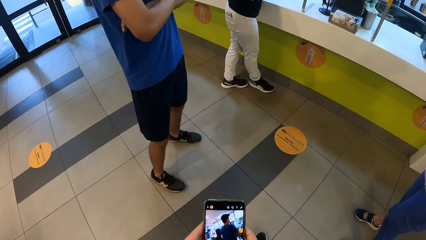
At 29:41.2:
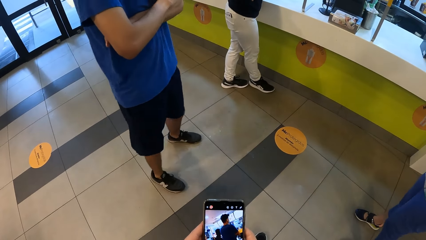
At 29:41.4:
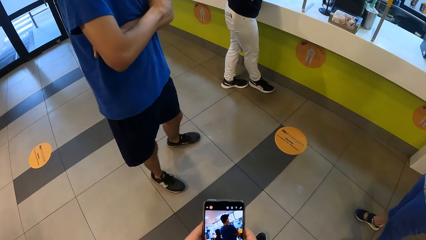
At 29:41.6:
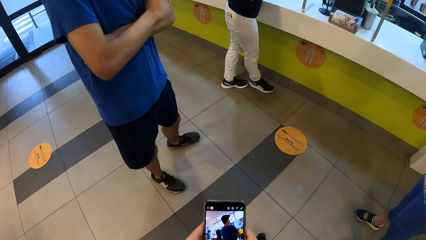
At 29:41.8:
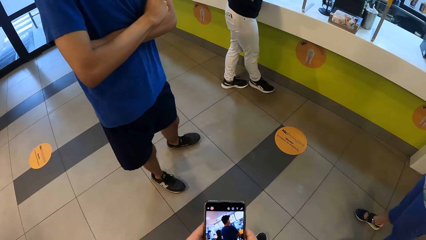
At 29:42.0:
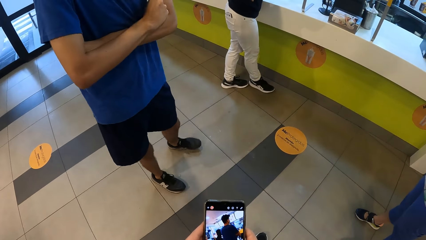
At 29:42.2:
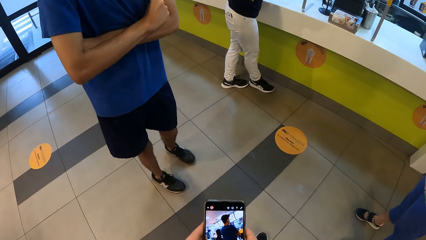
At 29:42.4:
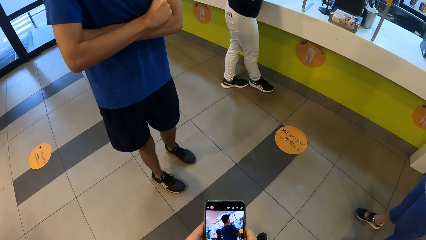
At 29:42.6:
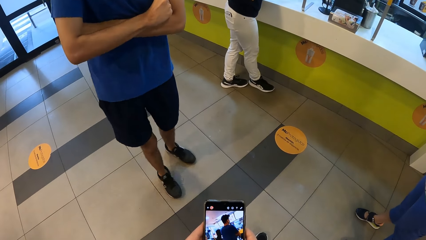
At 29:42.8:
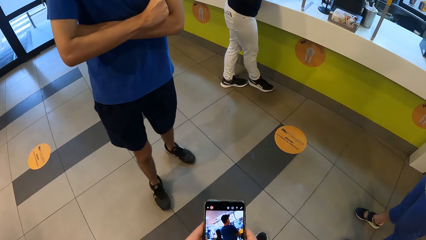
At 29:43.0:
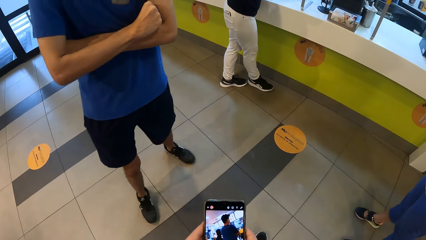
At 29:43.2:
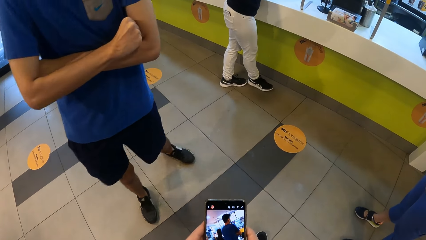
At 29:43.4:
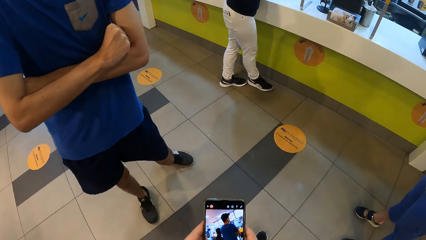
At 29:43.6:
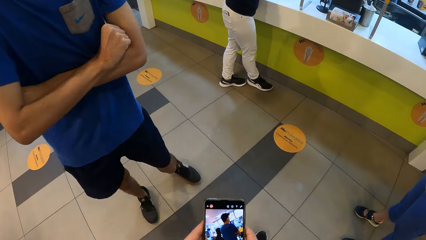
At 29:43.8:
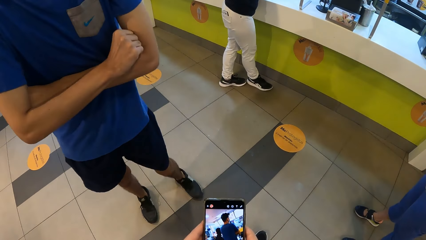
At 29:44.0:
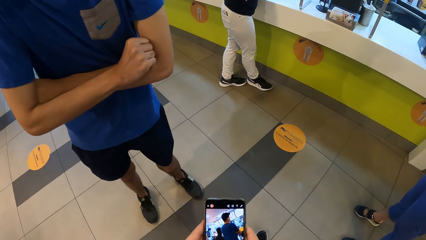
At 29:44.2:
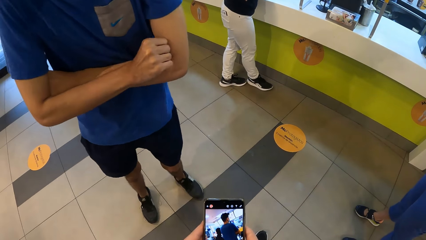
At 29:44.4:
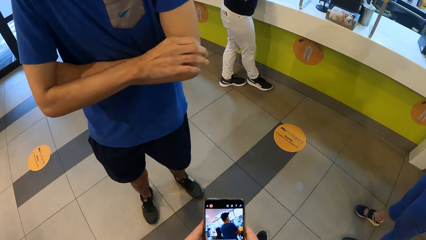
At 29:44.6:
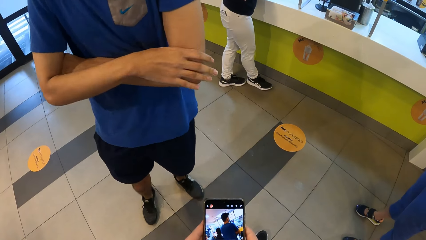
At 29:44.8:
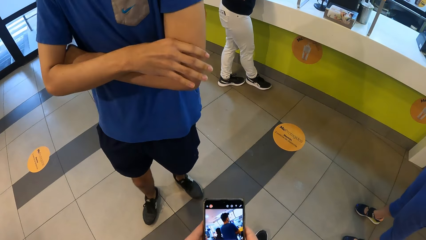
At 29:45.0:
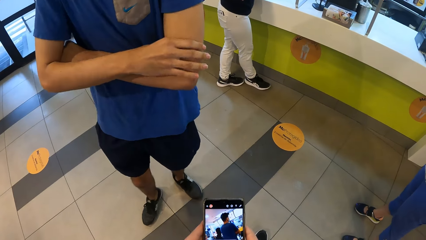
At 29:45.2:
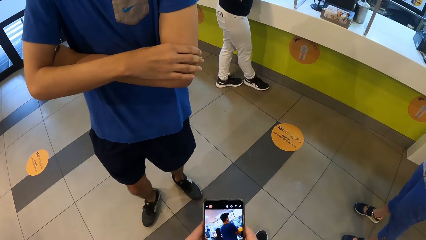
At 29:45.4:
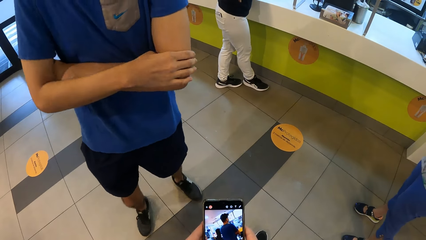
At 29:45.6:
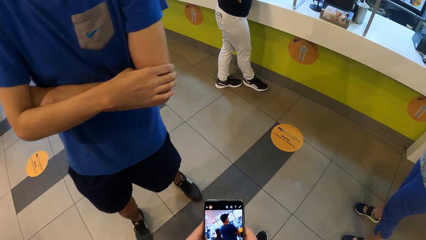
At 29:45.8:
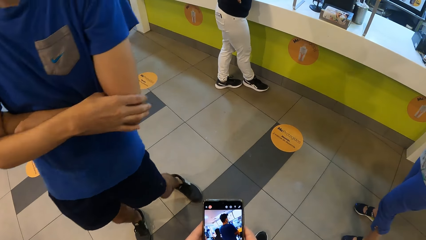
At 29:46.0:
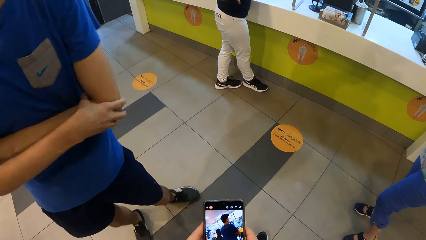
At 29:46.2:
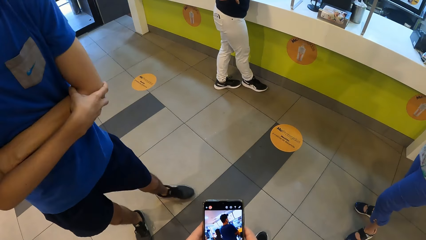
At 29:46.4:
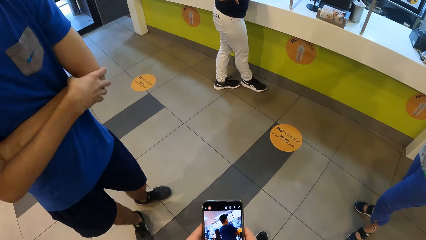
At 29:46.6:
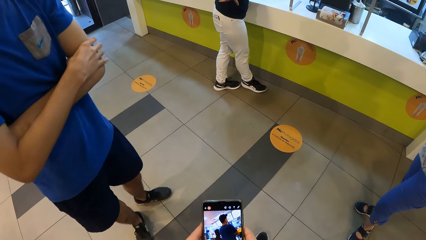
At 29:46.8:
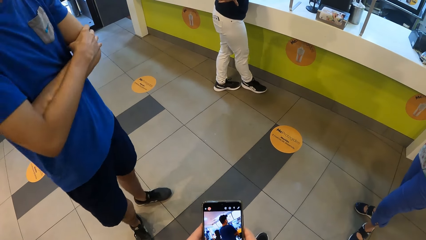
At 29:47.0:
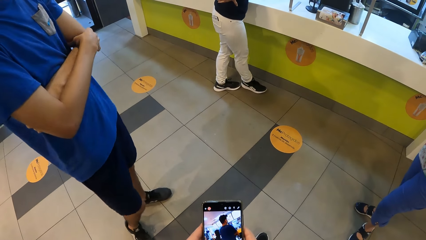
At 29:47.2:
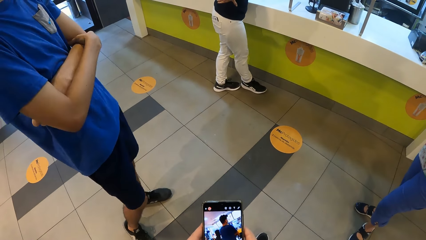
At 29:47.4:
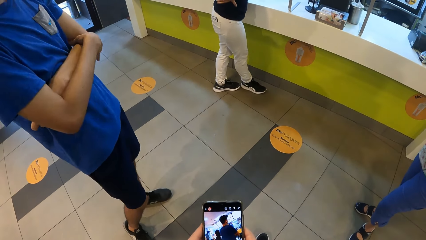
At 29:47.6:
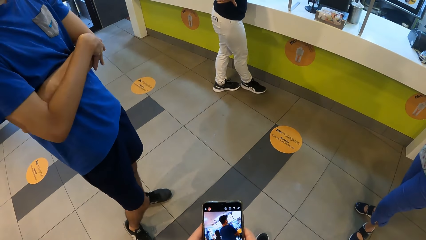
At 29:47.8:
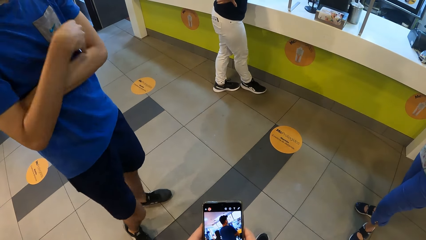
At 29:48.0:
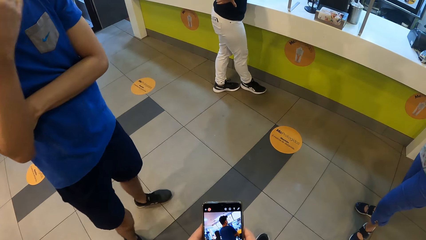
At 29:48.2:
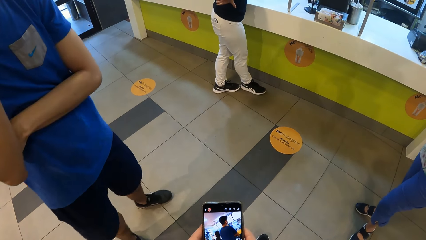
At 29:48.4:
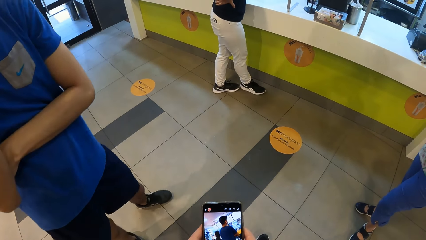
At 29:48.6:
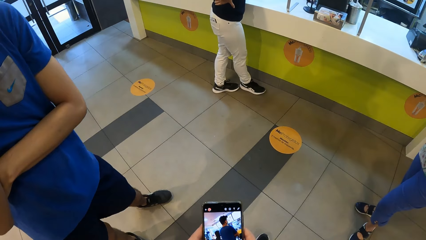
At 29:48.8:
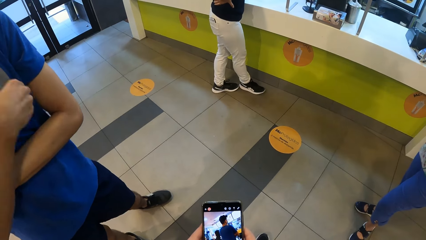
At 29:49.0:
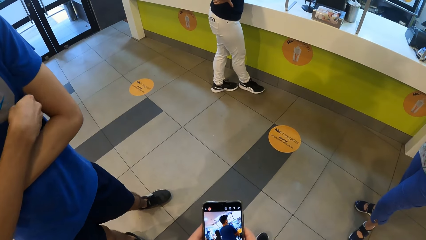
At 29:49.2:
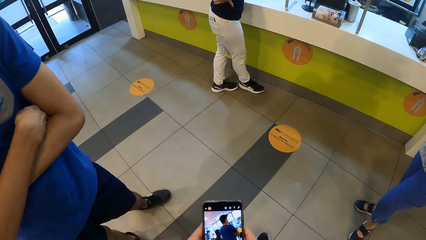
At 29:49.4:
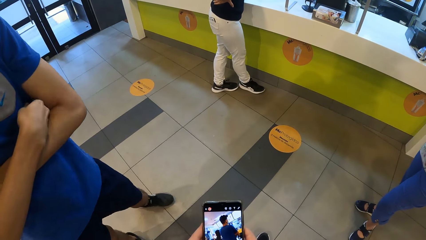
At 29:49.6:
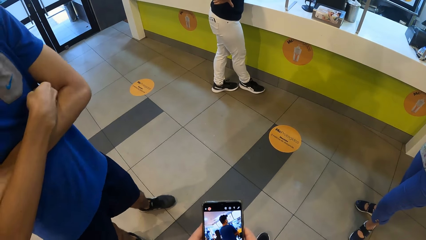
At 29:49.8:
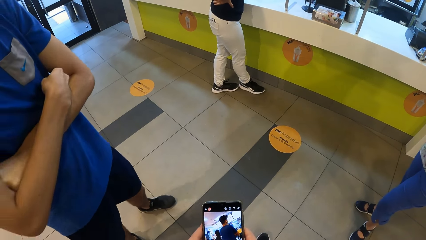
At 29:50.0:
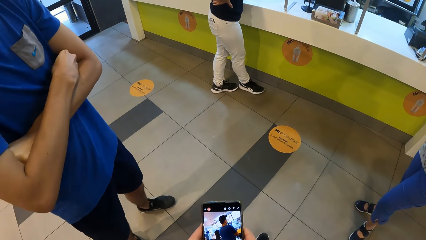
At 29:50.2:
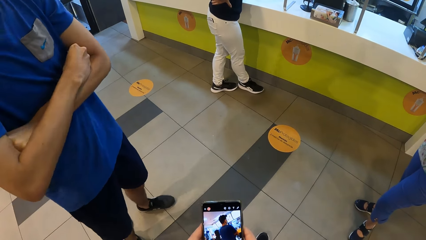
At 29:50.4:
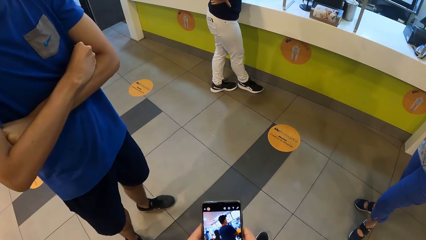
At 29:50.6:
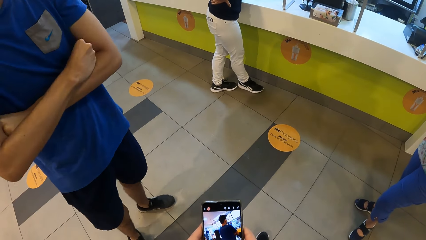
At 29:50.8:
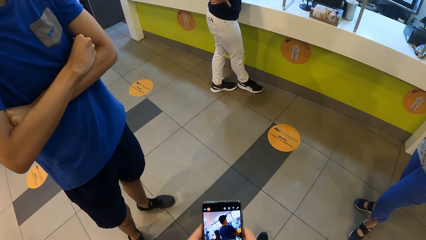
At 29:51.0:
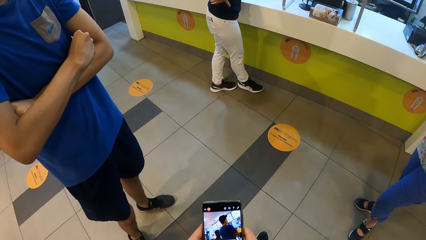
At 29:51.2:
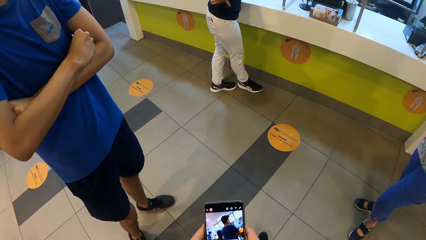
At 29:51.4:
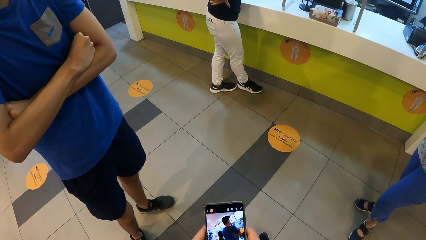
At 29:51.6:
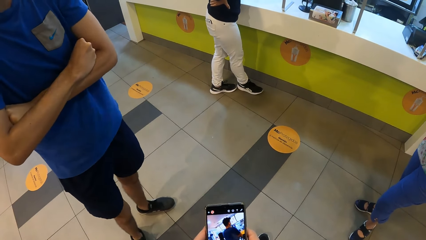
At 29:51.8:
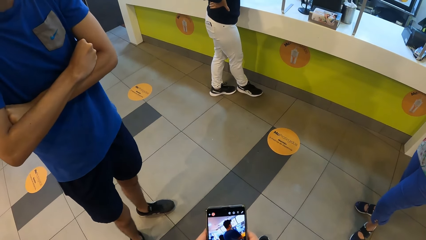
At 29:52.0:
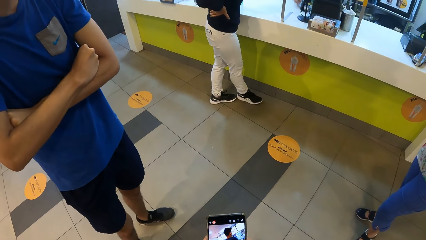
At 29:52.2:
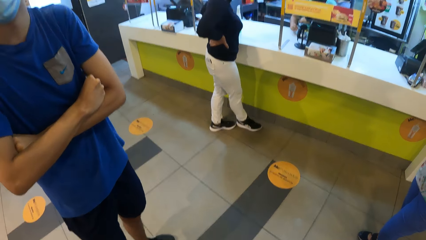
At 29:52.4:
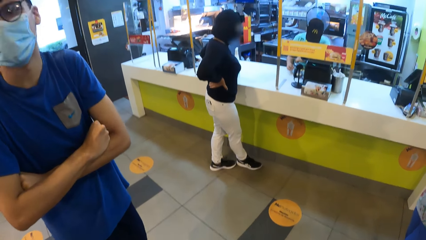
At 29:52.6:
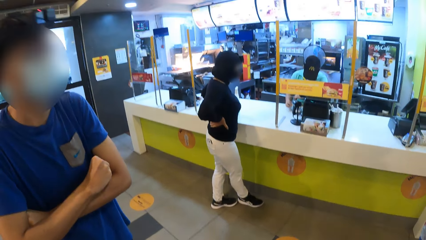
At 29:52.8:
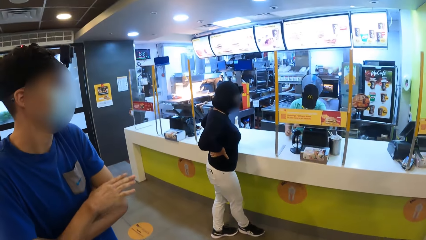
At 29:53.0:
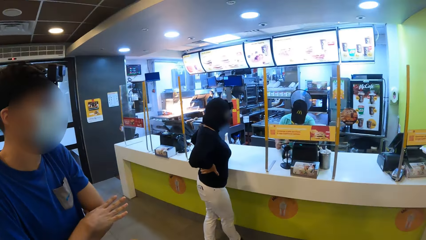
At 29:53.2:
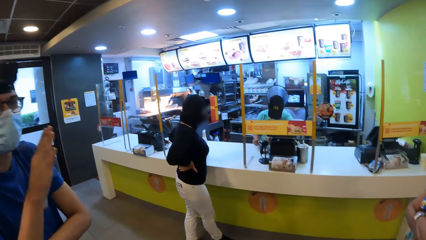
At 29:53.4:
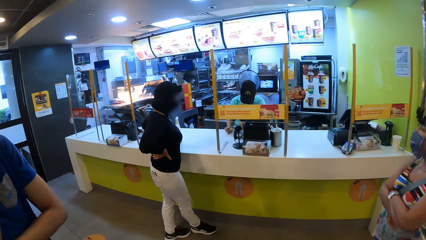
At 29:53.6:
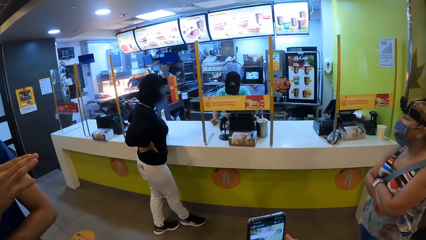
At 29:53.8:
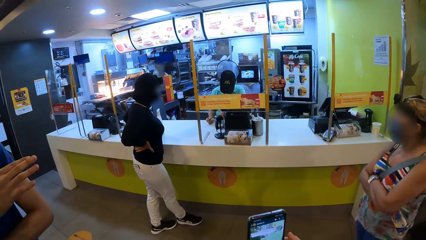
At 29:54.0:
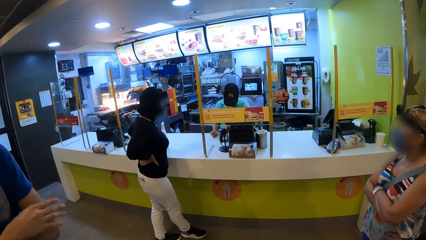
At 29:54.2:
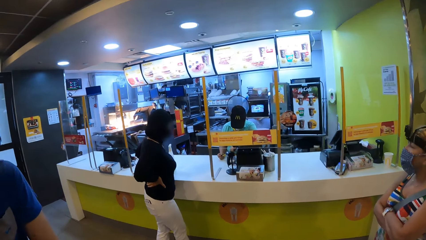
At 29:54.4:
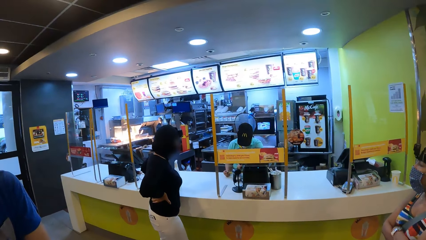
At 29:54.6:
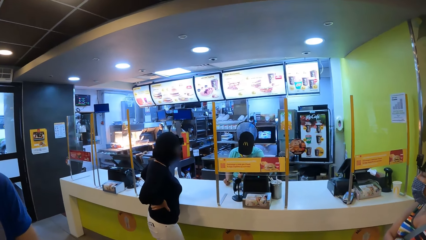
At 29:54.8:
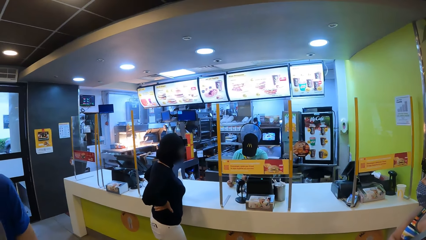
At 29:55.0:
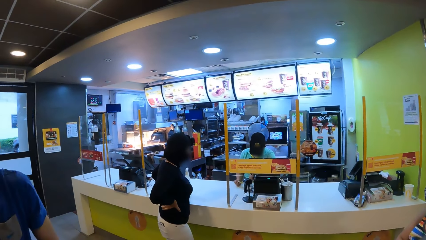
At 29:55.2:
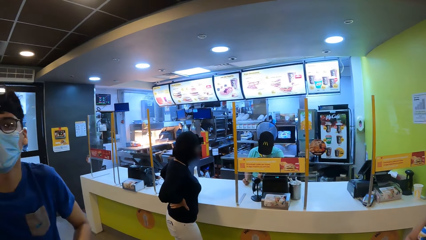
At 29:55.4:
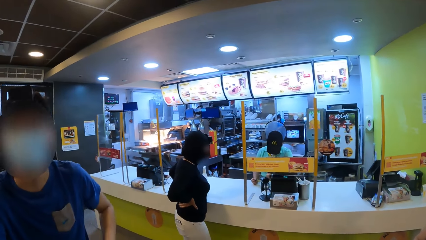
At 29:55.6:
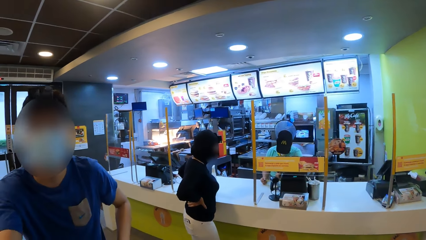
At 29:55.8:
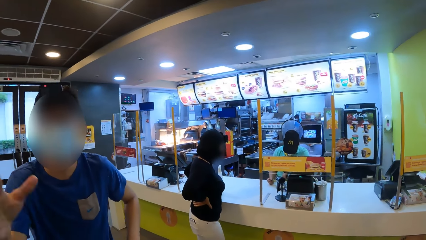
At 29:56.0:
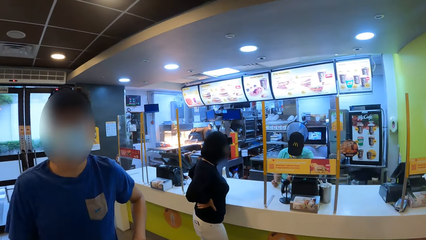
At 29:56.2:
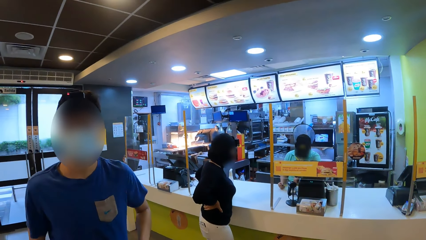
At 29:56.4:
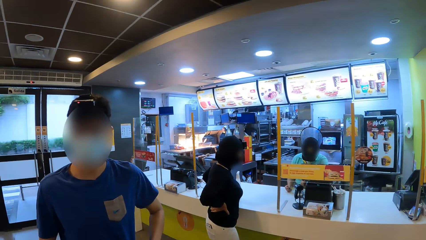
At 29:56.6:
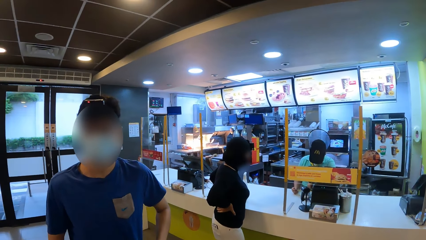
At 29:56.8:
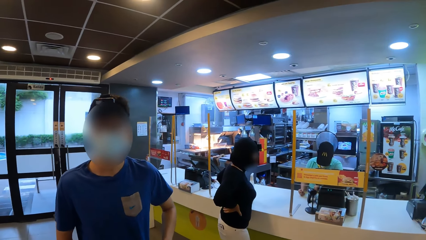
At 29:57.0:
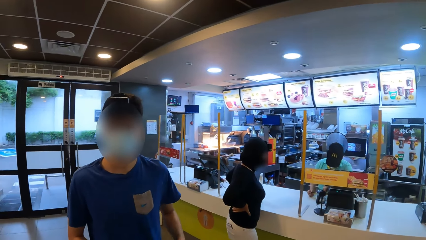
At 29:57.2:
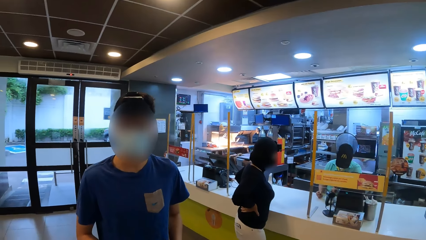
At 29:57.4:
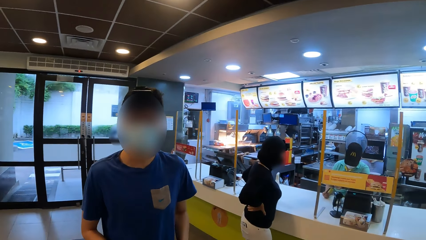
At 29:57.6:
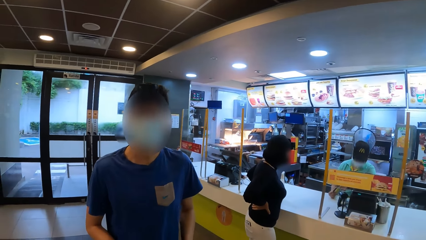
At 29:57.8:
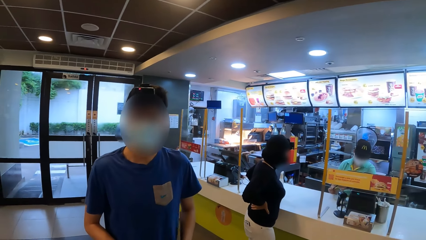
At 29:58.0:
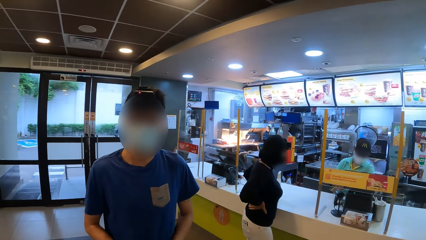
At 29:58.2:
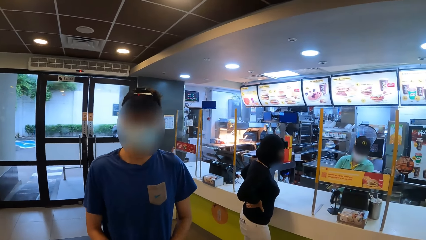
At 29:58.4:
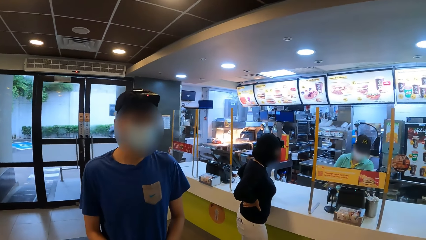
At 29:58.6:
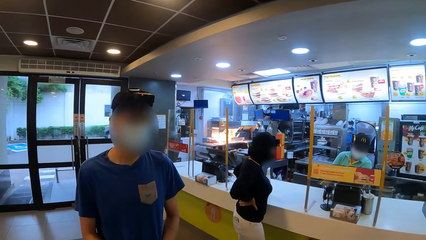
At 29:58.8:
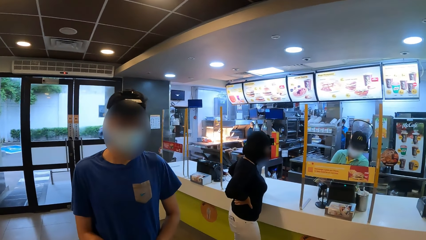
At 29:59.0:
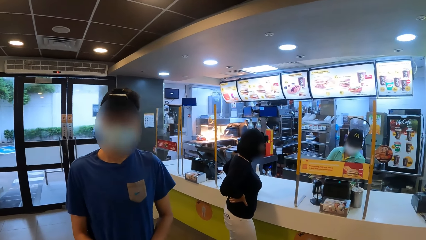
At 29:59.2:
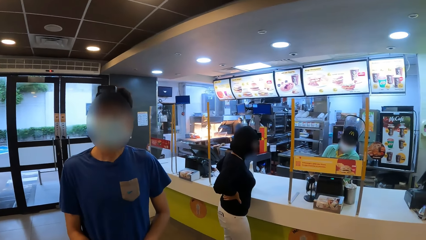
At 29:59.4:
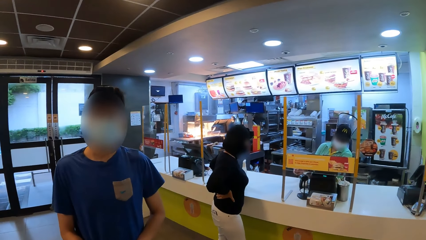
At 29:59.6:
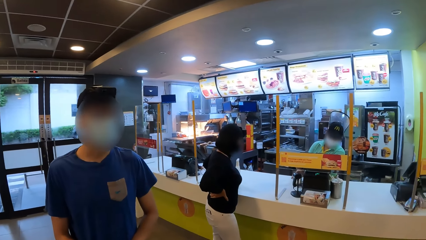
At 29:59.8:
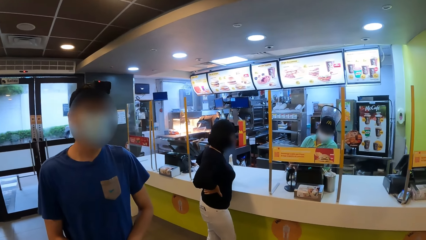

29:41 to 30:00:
A man touches his face. The man folds his hands. The camera wearer looks around. The man signs.
